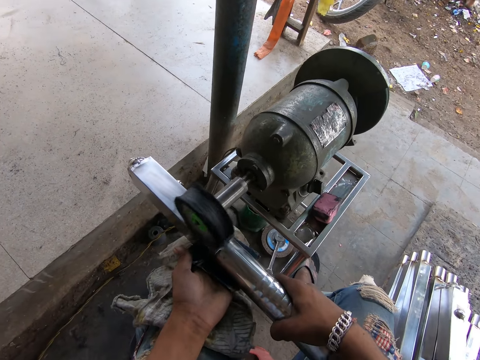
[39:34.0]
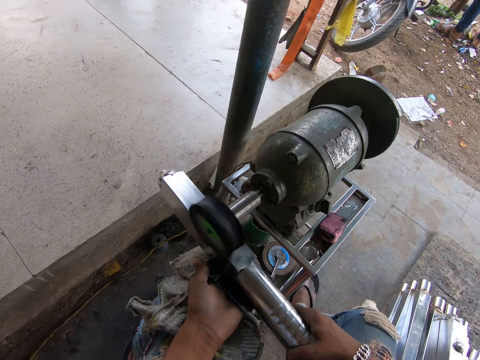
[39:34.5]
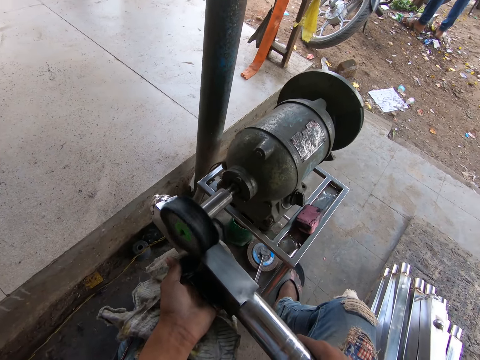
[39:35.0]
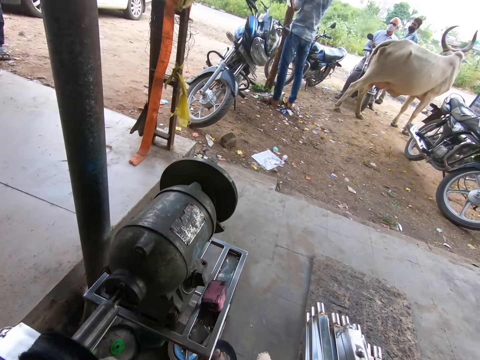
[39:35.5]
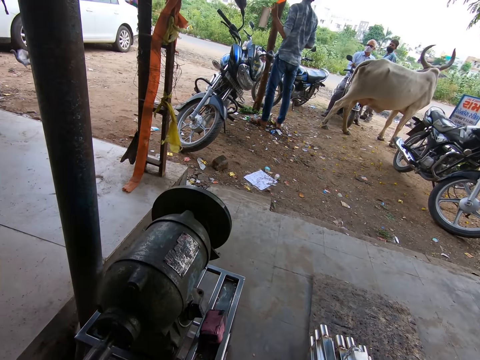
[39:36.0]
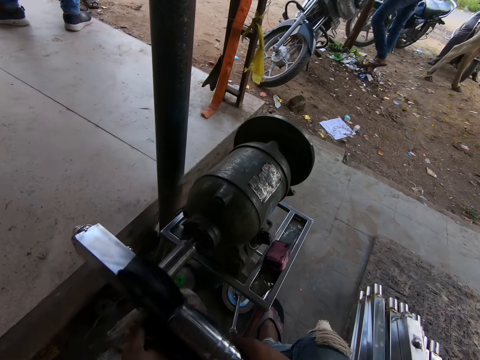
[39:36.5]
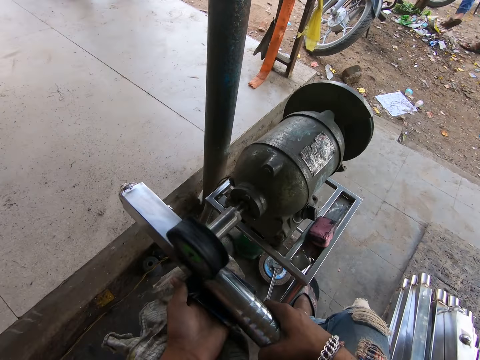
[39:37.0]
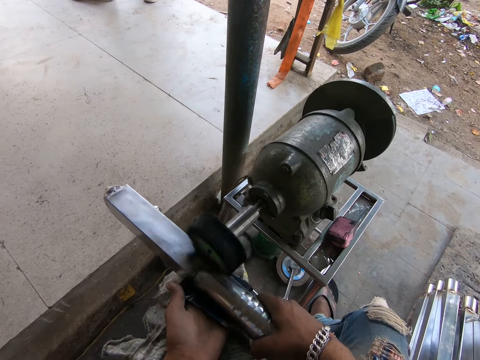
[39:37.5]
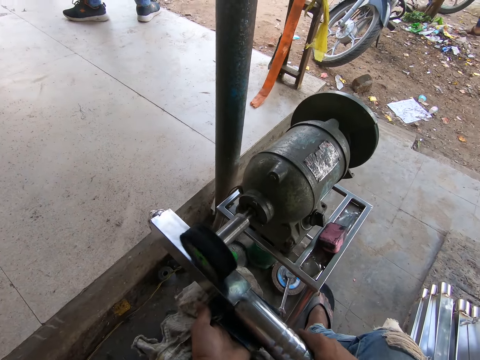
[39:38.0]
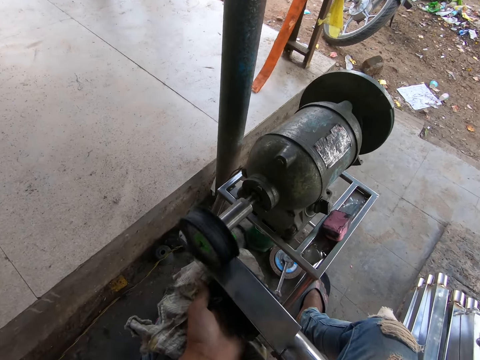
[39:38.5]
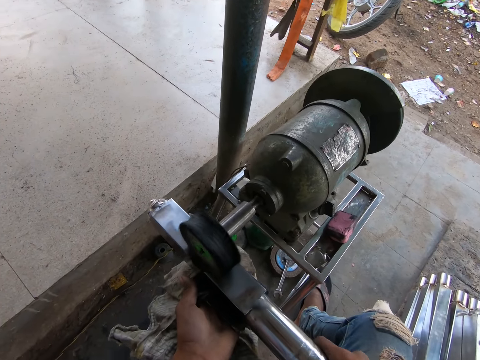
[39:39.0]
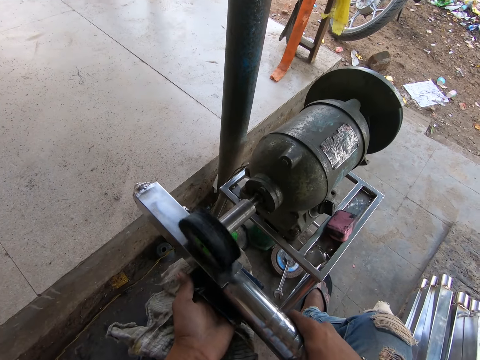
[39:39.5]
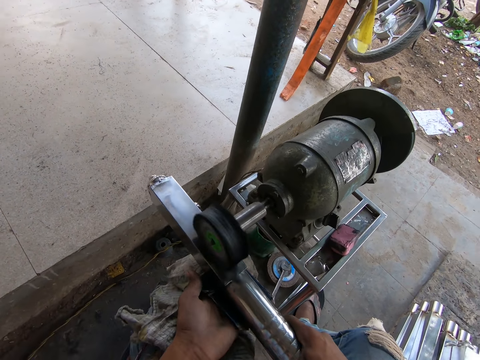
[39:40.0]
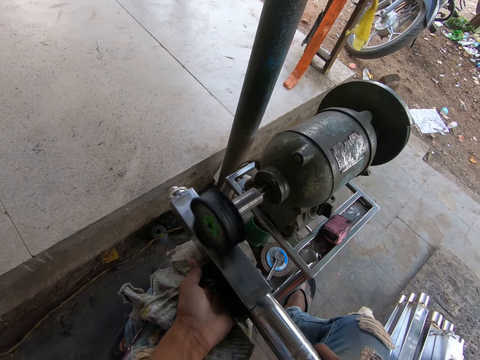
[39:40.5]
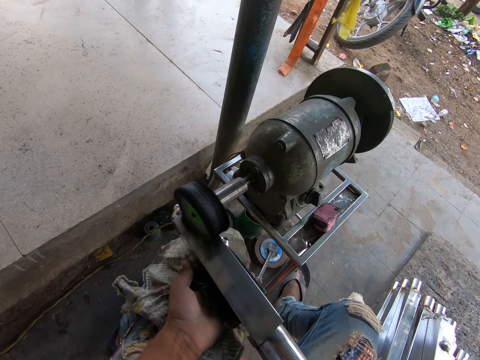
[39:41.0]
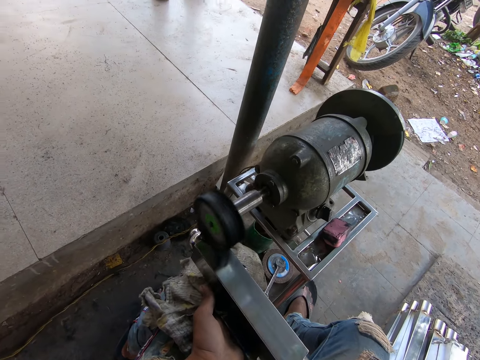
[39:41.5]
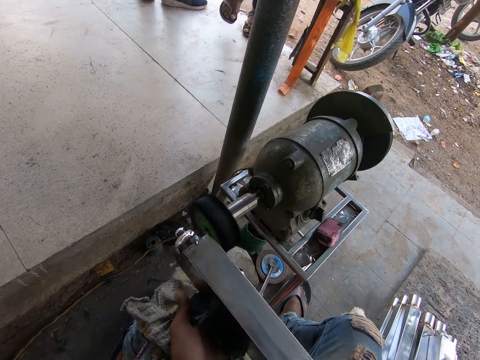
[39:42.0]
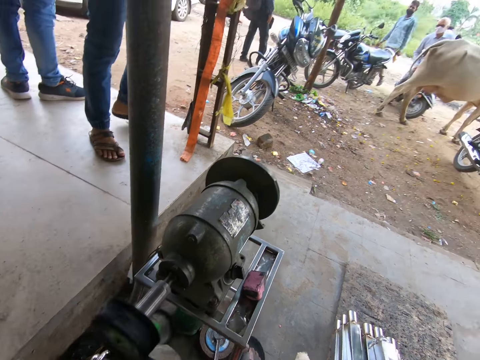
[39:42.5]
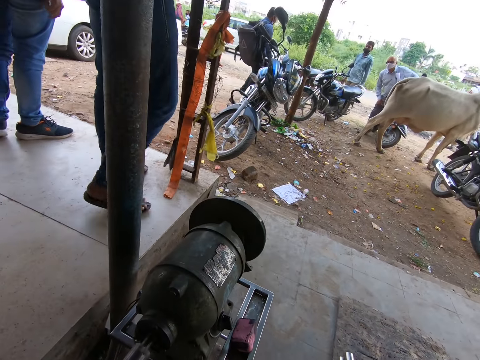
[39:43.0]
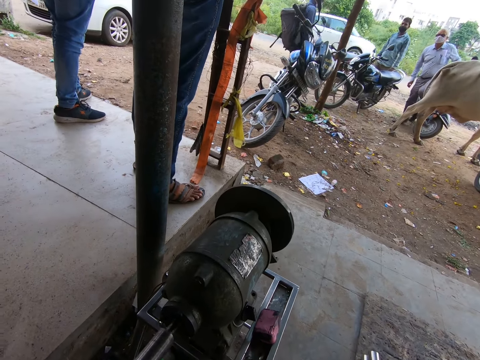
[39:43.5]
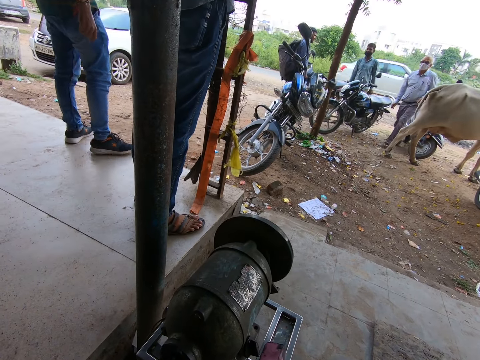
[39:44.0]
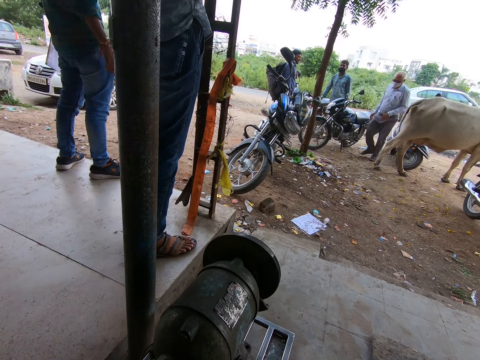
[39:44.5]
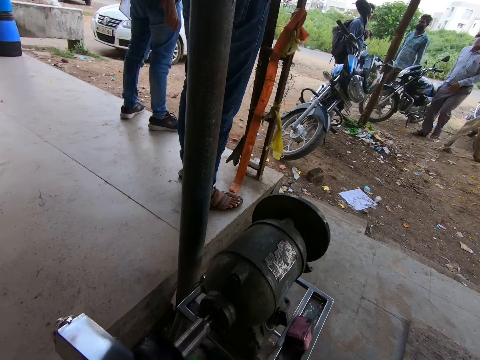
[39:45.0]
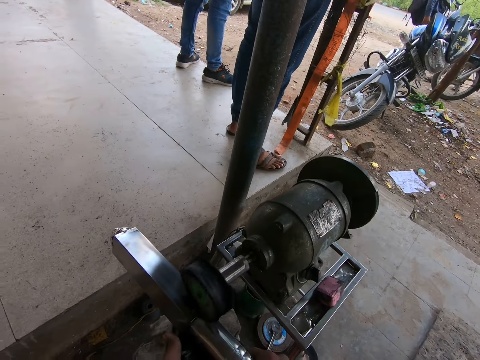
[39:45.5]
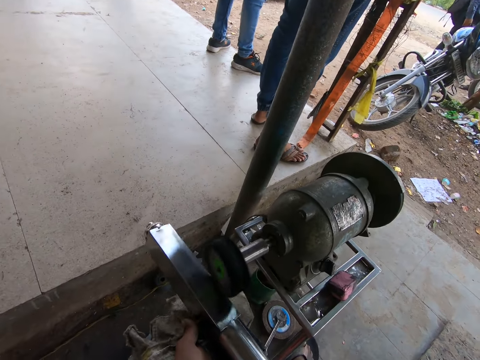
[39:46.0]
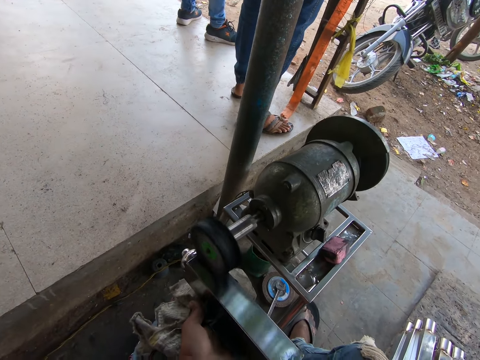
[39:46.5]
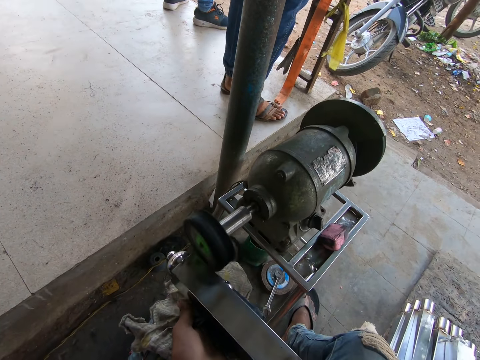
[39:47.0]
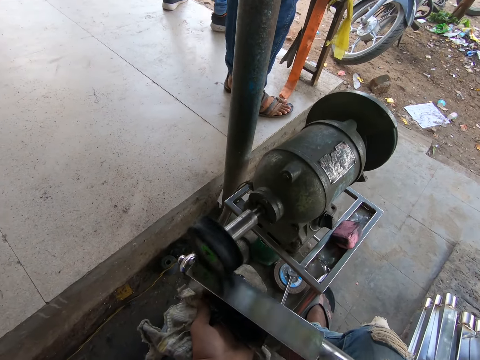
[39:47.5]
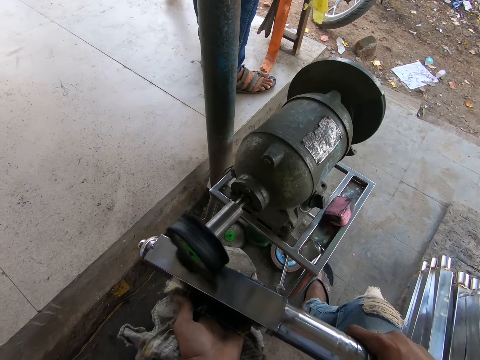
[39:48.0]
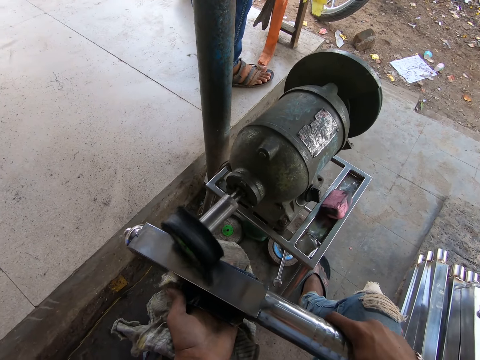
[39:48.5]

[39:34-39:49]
The camera wearer looks around. They smoothen the metal rod using the grinding machine.

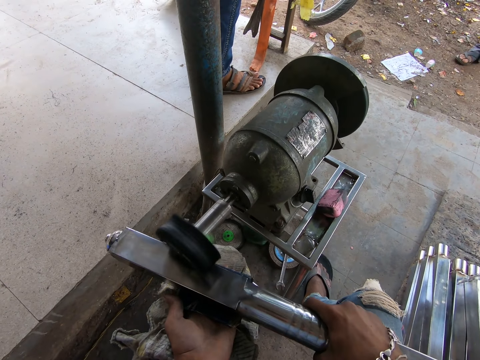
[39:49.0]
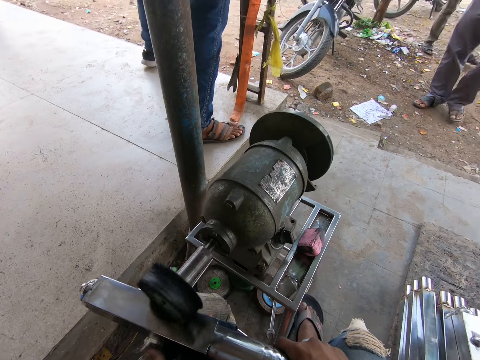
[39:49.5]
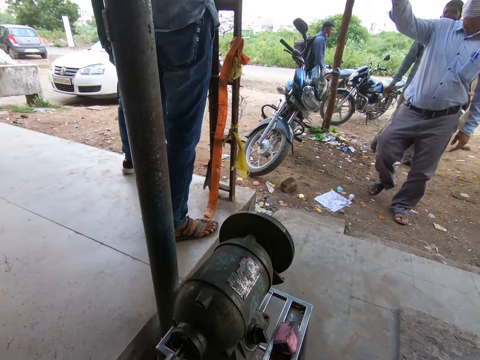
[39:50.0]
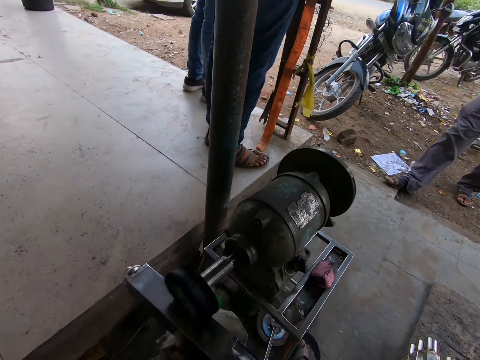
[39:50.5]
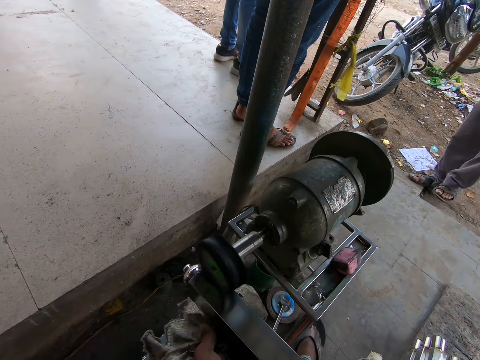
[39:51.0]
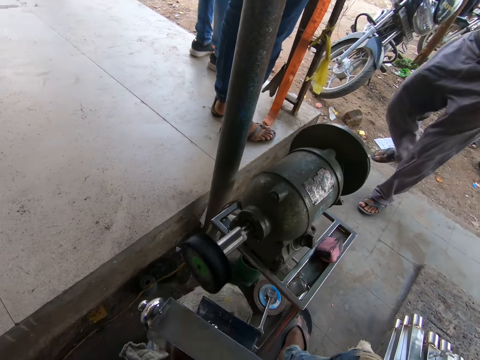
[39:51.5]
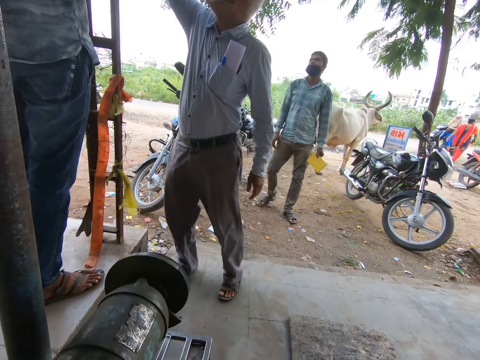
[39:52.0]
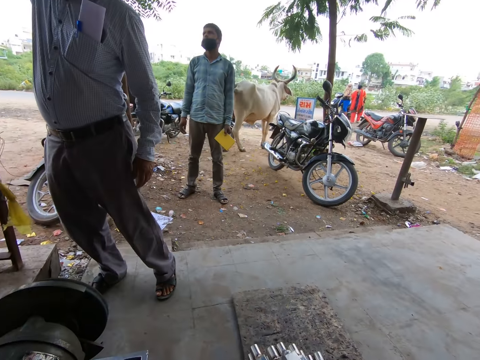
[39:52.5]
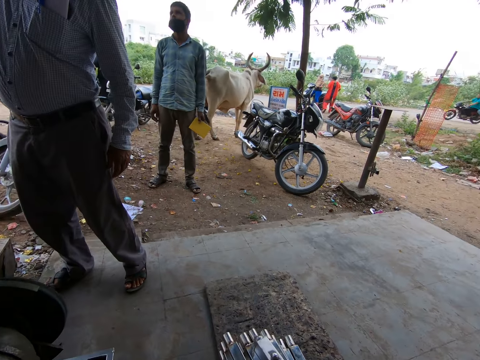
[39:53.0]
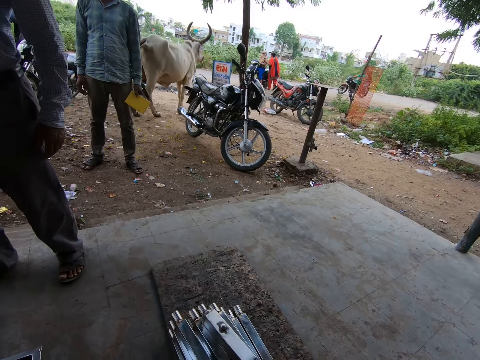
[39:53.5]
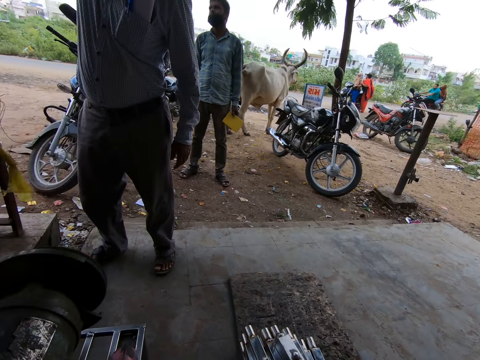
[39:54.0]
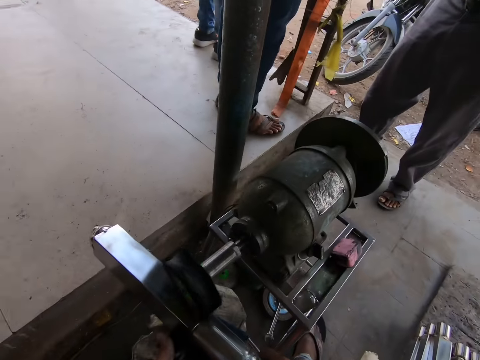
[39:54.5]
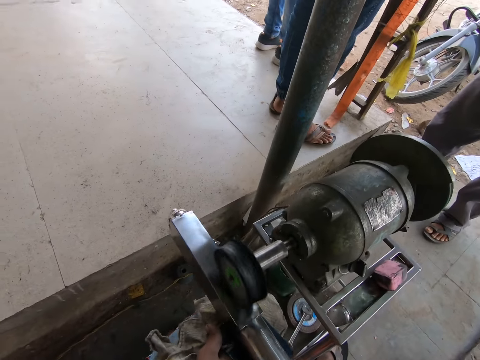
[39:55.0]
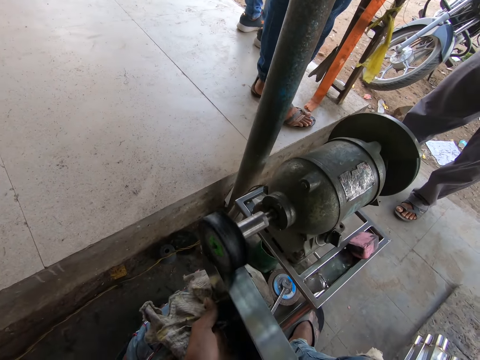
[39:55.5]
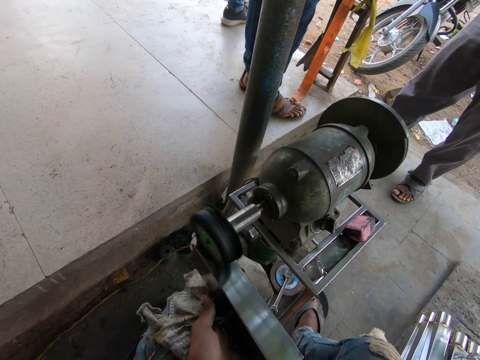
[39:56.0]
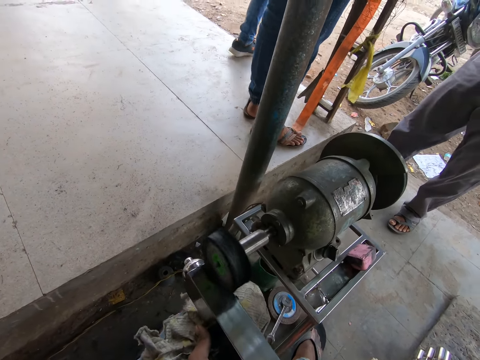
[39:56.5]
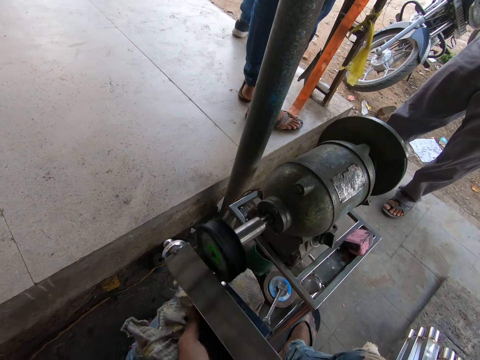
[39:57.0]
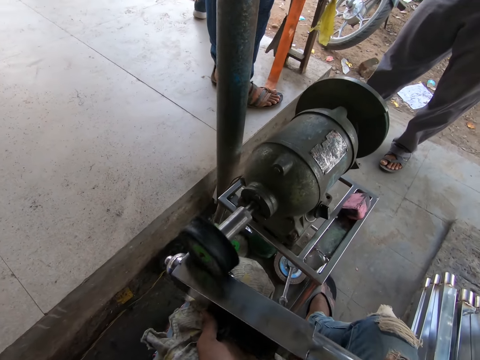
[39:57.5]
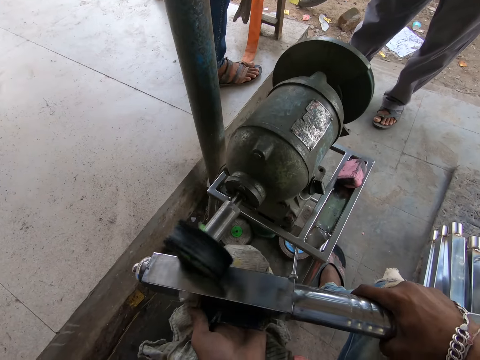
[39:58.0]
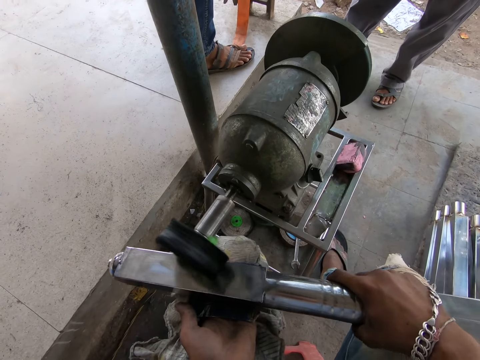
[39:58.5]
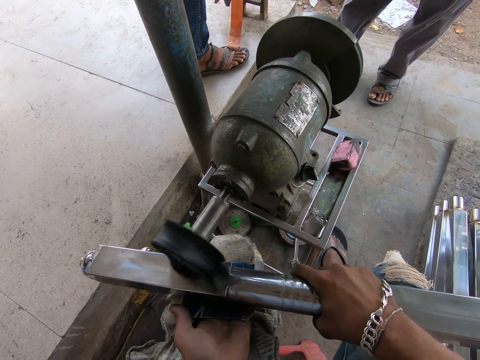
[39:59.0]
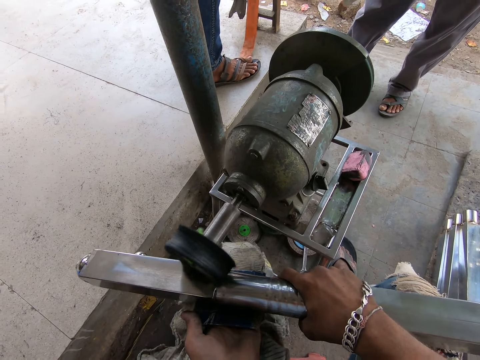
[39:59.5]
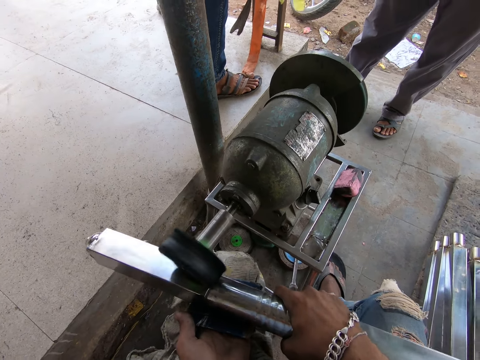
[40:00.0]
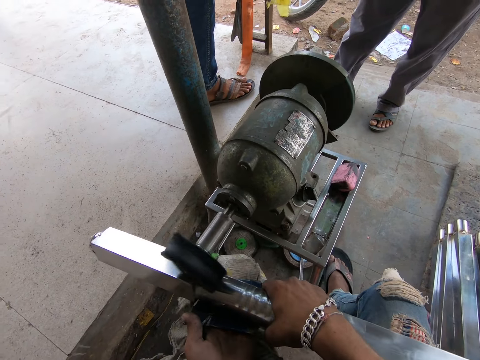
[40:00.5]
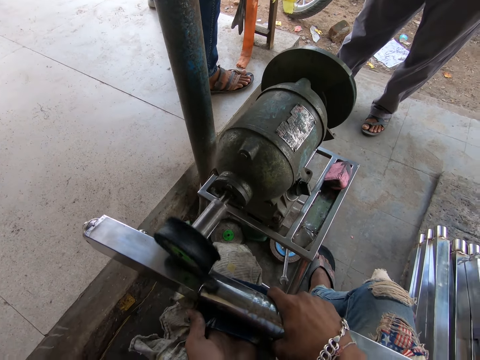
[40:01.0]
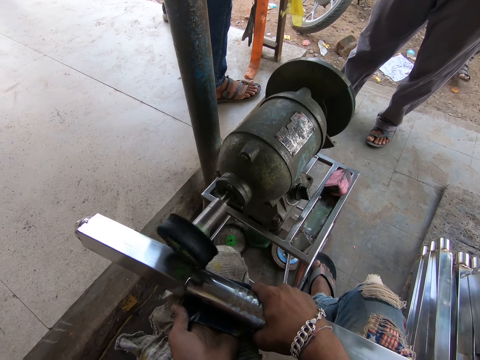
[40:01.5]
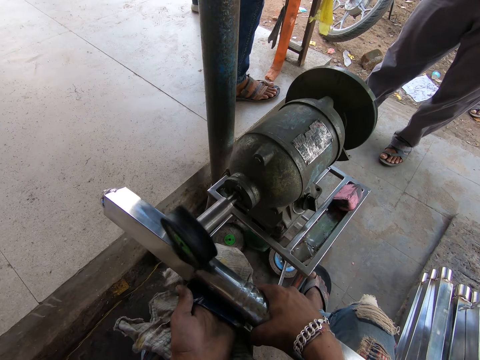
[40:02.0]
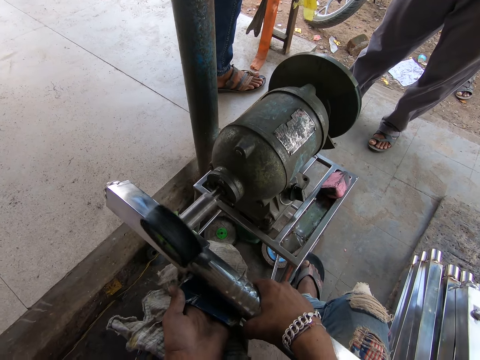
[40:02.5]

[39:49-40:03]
A man interacts with another man and a third man. The camera wearer looks around. They smoothen the metal rod using the grinding machine.
